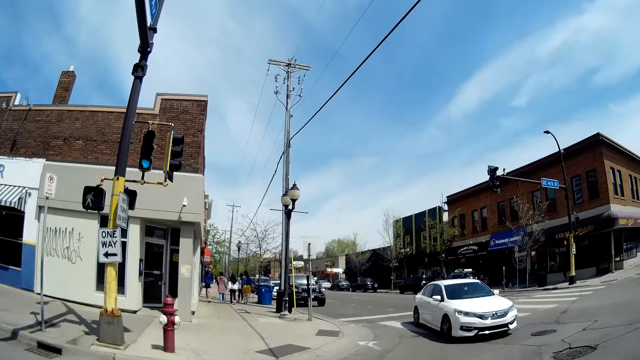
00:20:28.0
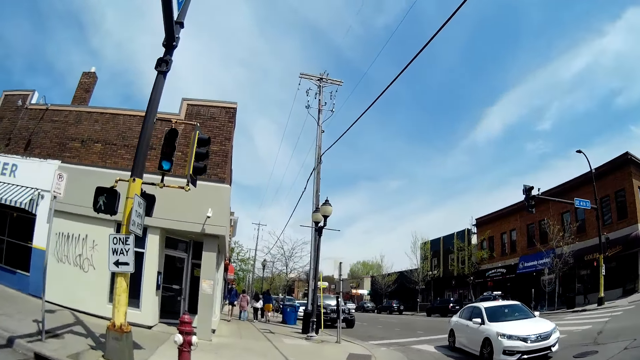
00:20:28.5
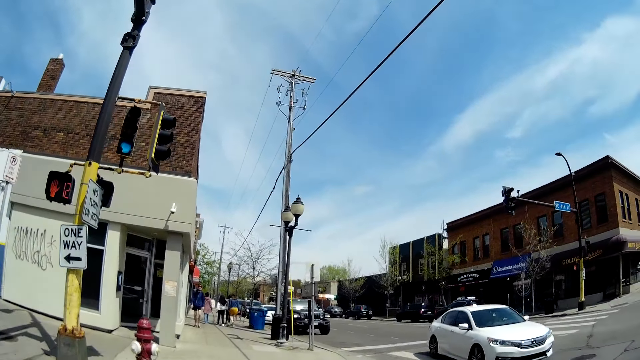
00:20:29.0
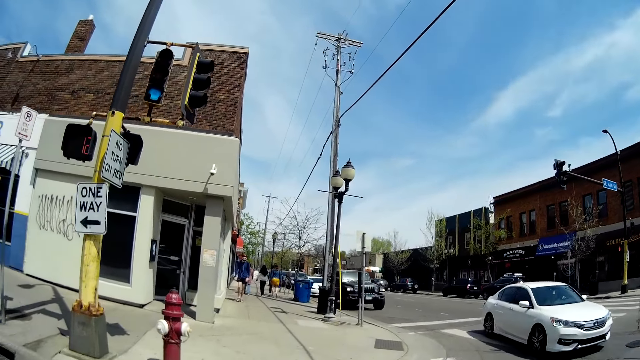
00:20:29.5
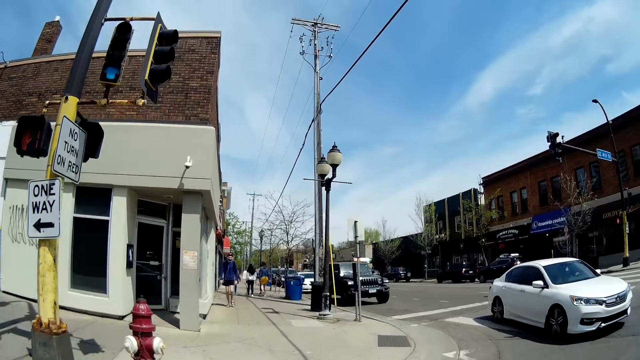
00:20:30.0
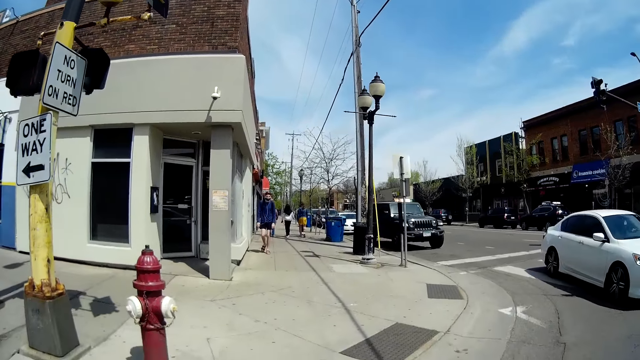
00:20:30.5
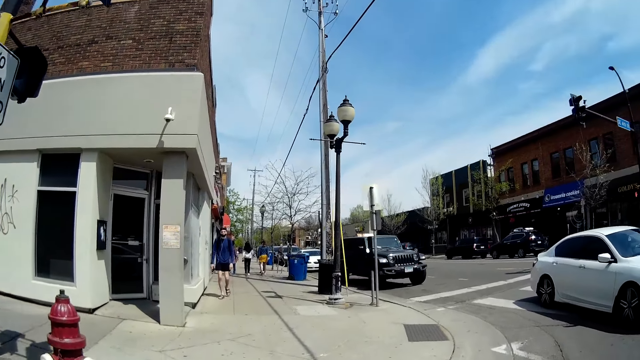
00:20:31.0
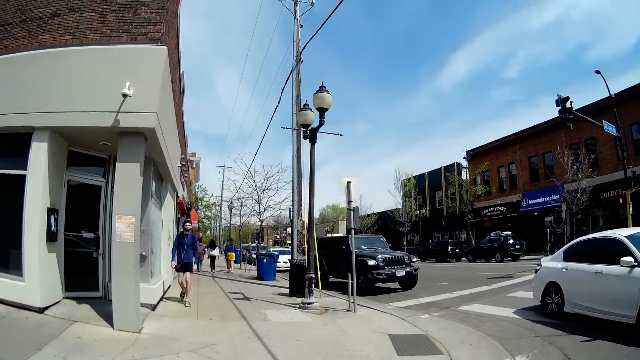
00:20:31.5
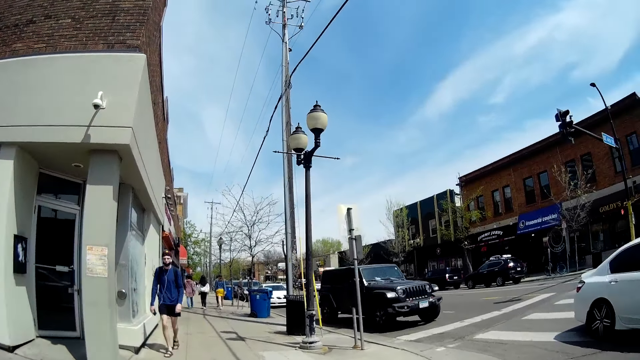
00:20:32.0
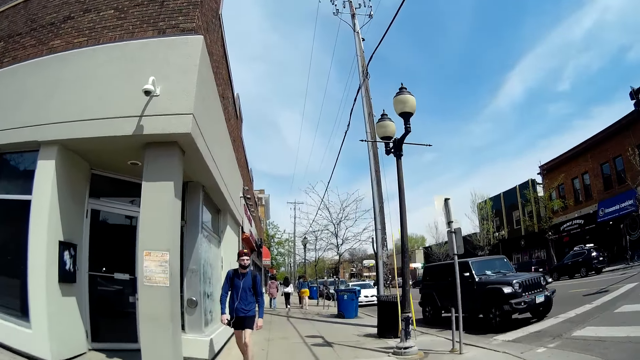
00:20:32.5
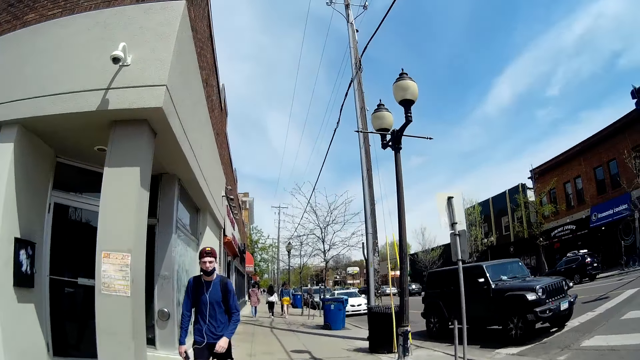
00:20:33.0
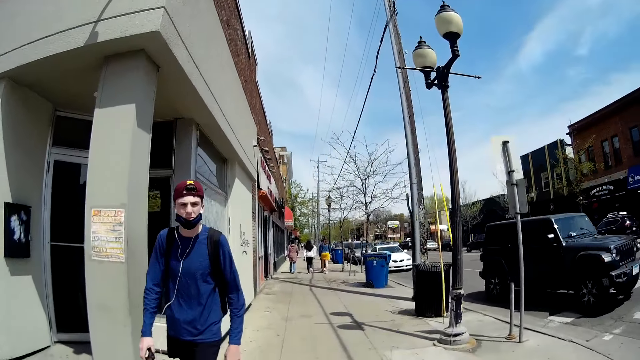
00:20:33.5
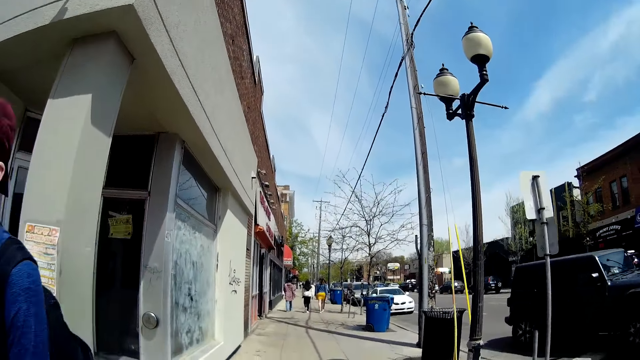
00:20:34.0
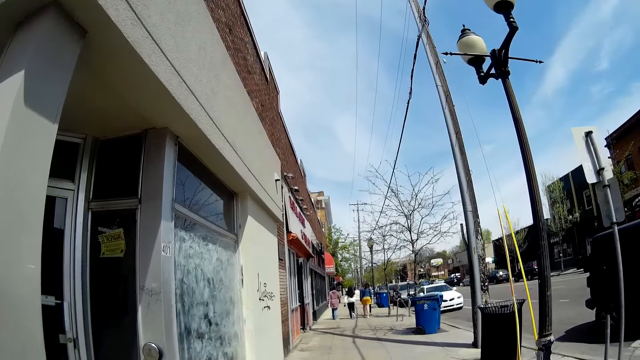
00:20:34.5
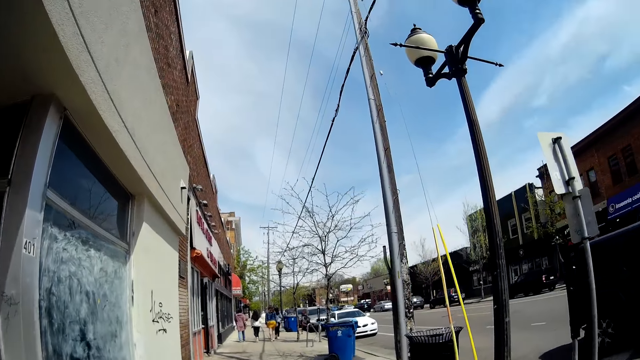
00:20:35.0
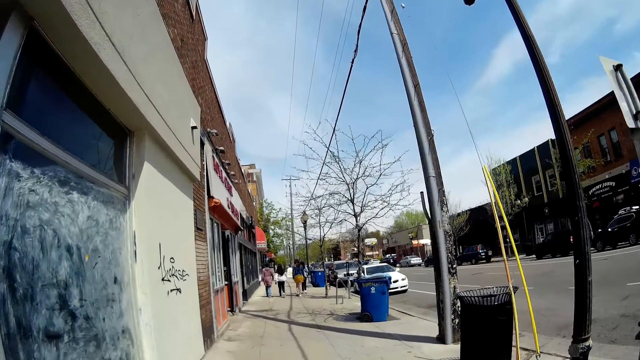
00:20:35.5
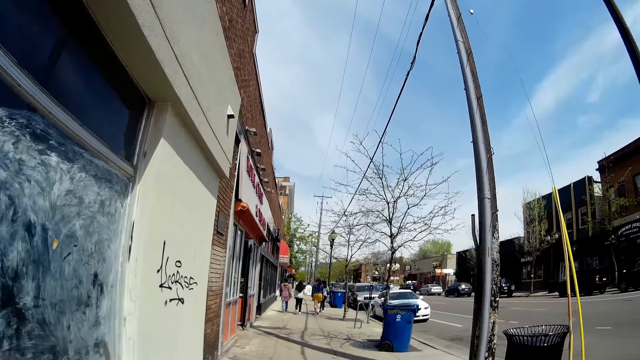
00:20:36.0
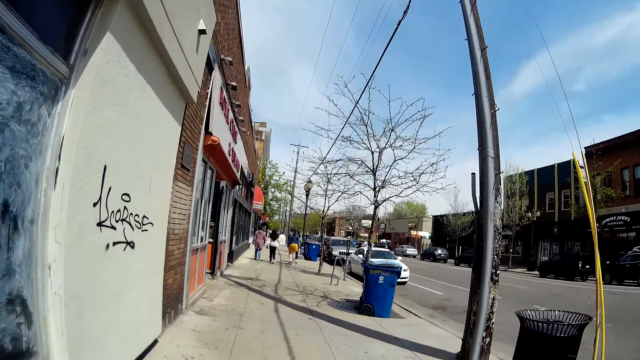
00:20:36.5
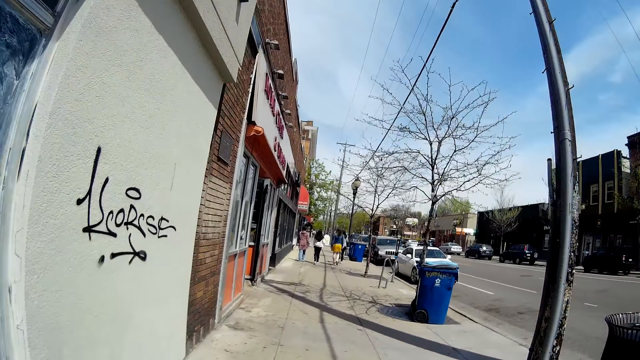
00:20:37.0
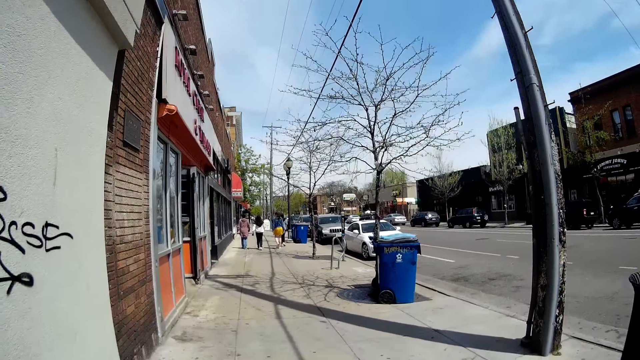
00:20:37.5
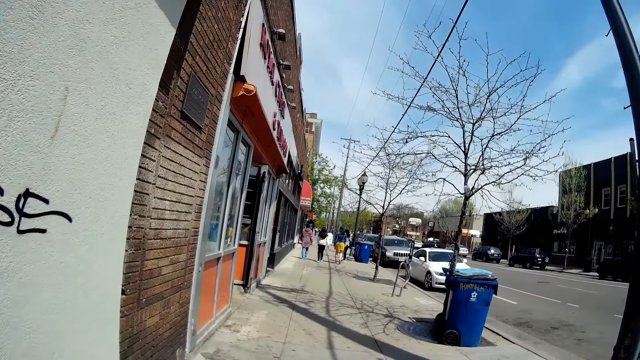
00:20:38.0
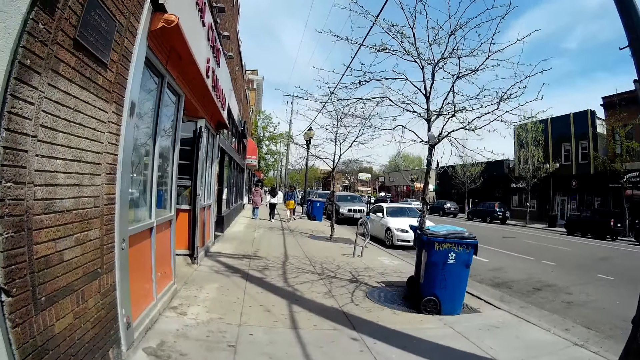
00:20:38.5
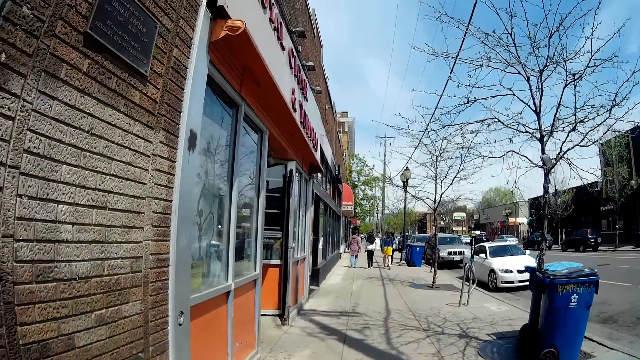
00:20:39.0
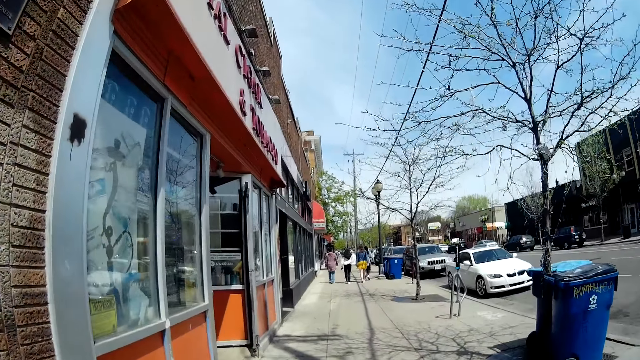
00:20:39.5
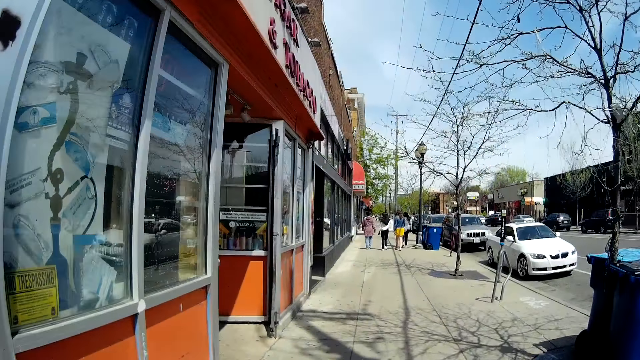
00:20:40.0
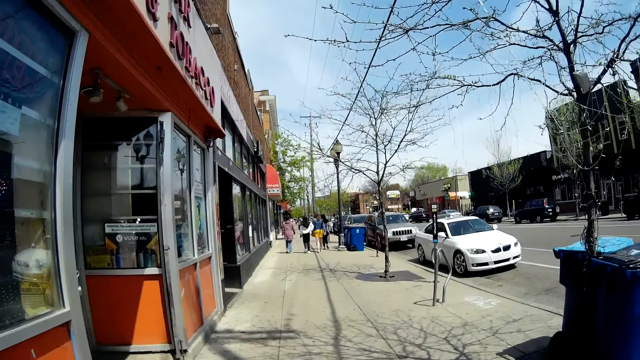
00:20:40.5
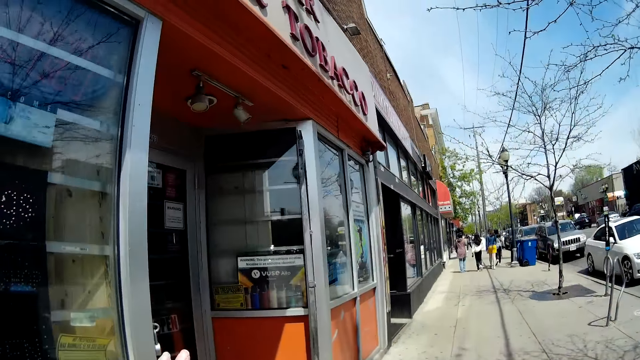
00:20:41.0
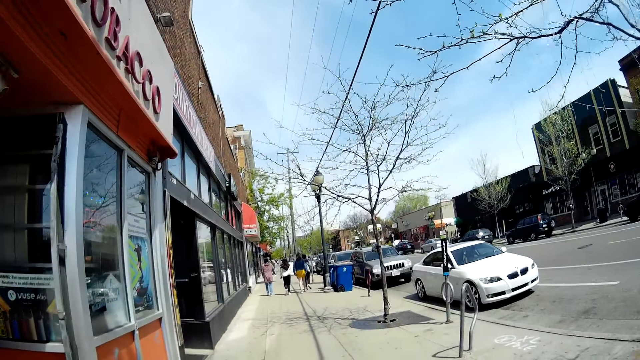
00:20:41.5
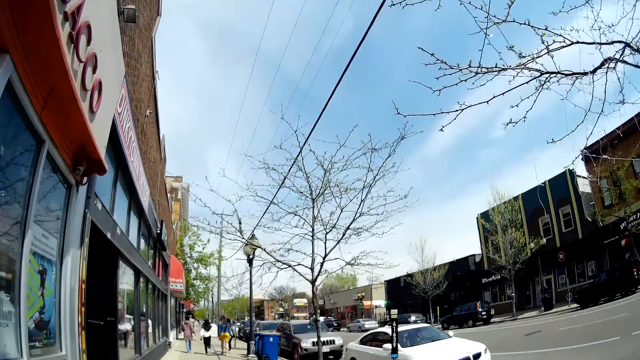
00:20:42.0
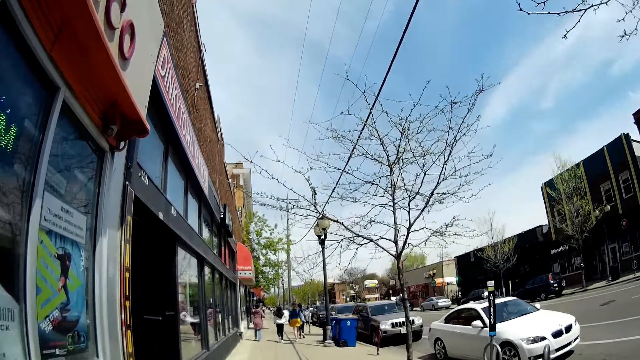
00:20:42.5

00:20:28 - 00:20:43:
The camera wearer crosses a road. A man walks past them. The camera wearer speaks to the woman.

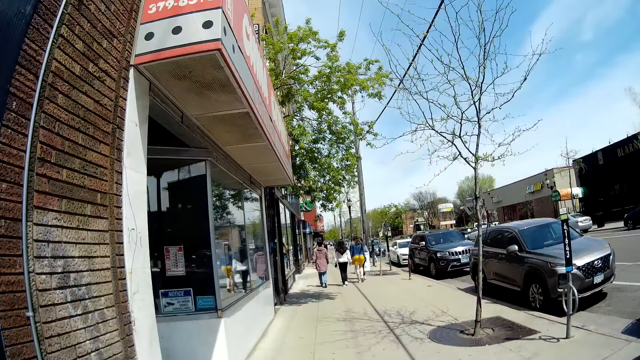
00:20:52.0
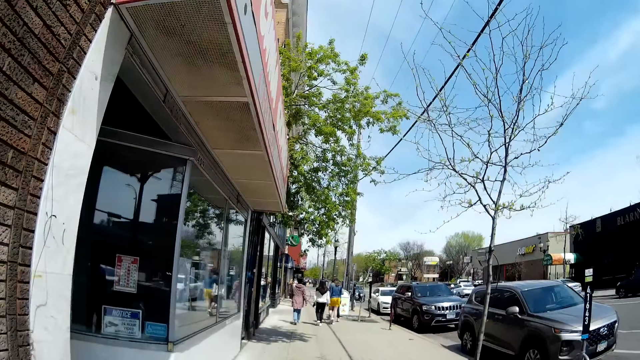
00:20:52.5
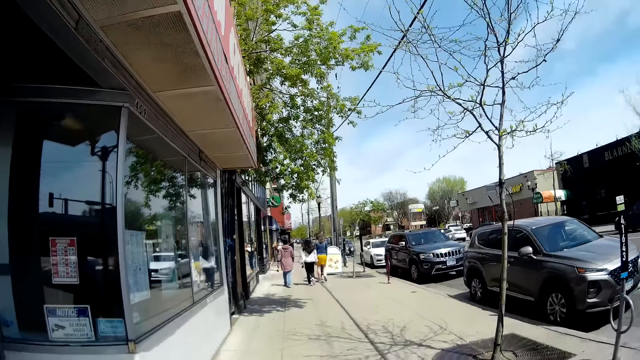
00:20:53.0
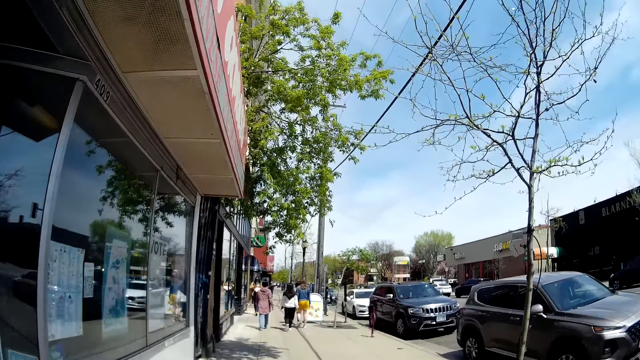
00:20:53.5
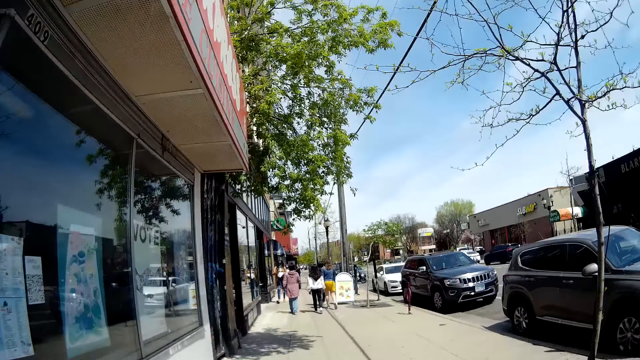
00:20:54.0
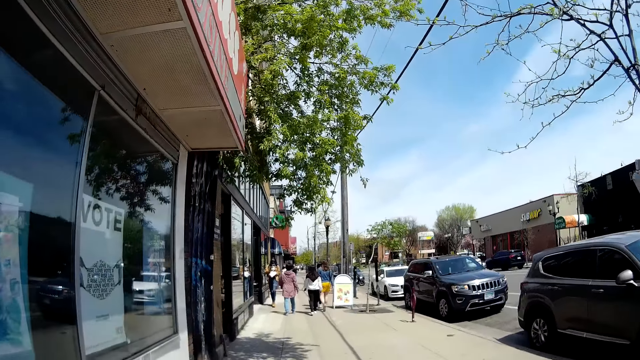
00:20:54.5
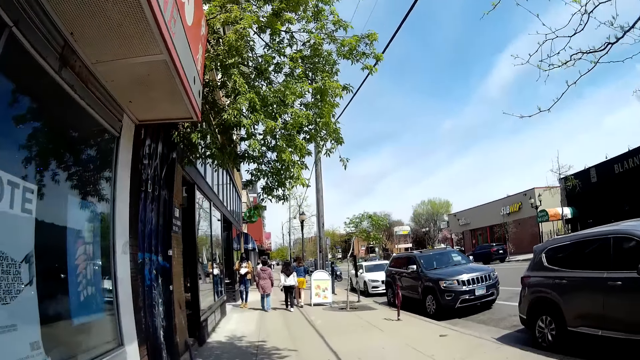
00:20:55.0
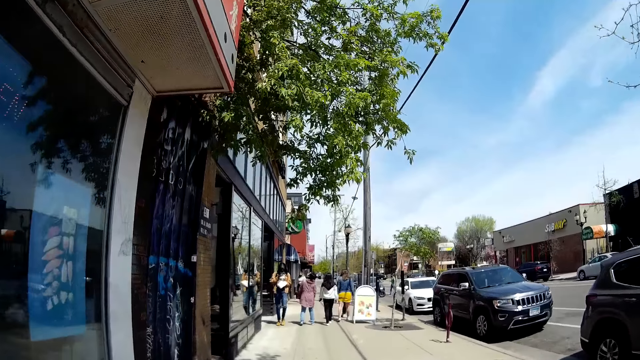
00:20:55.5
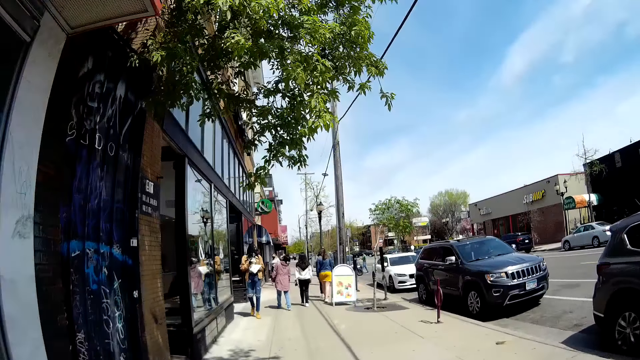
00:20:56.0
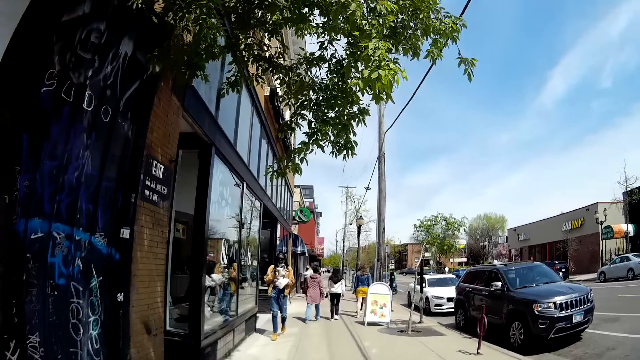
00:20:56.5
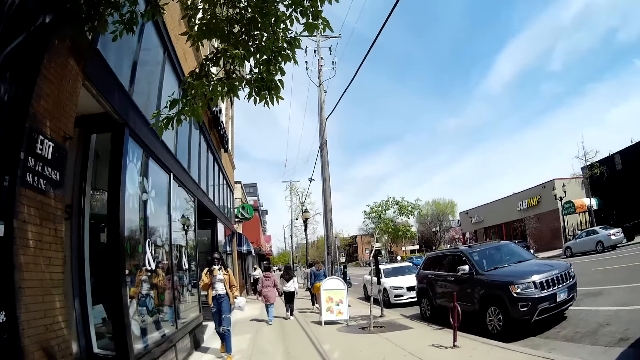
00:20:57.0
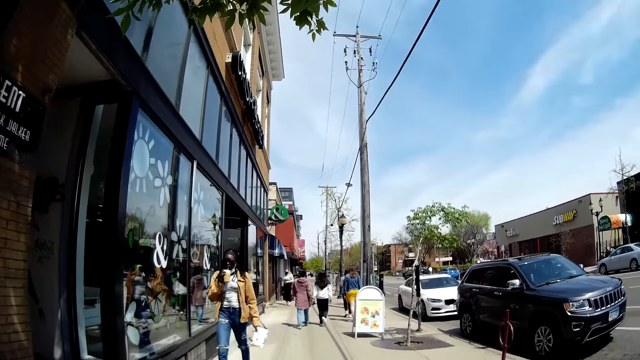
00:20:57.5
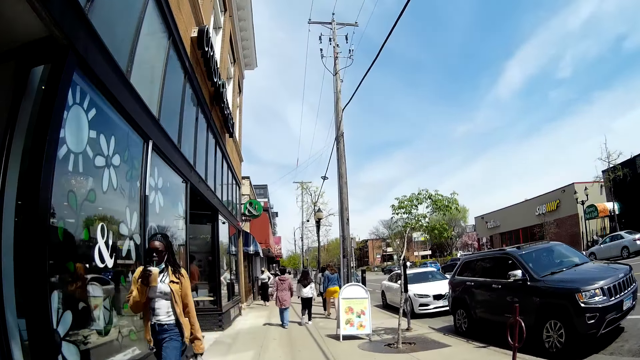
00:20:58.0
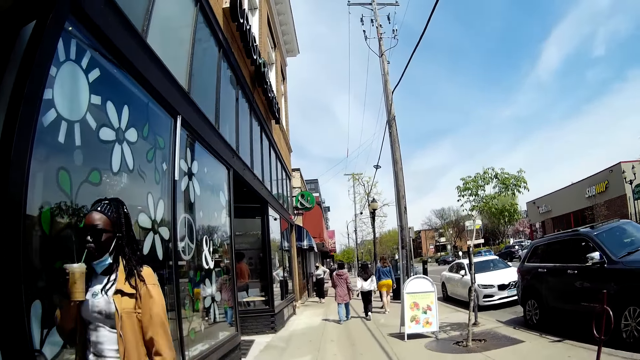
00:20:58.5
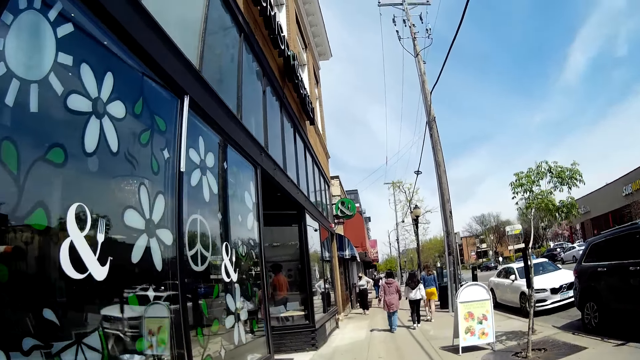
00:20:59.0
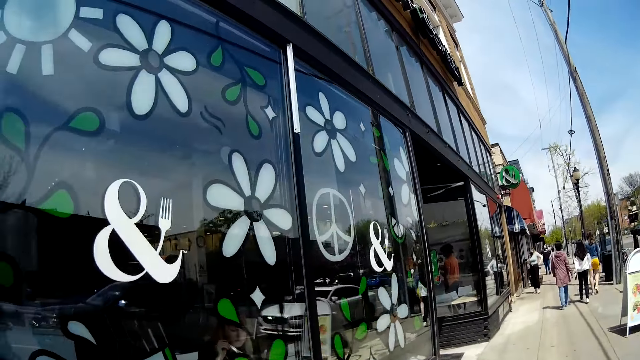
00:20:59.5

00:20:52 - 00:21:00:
A woman walks past the camera wearer.
